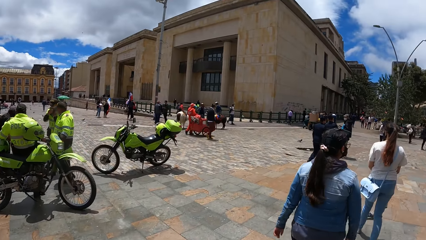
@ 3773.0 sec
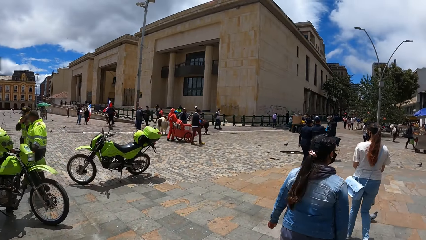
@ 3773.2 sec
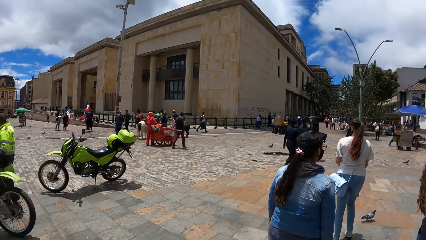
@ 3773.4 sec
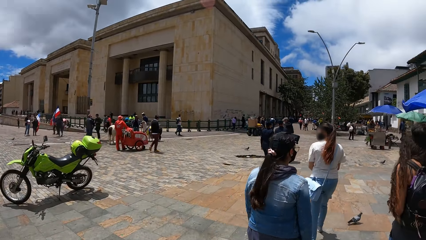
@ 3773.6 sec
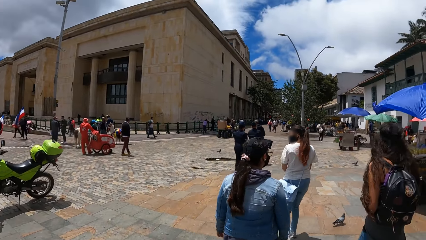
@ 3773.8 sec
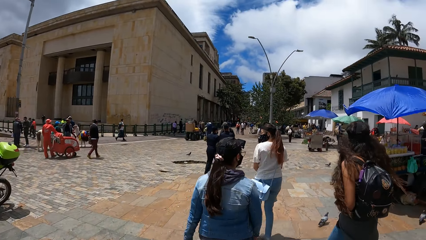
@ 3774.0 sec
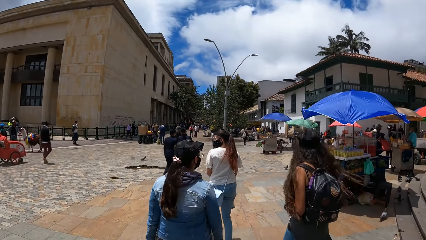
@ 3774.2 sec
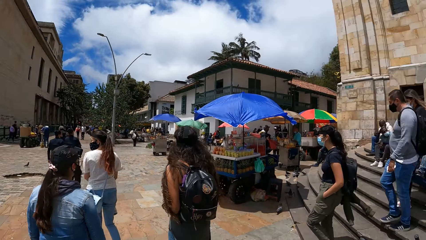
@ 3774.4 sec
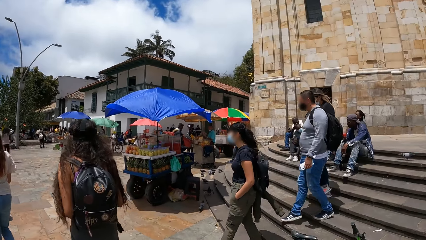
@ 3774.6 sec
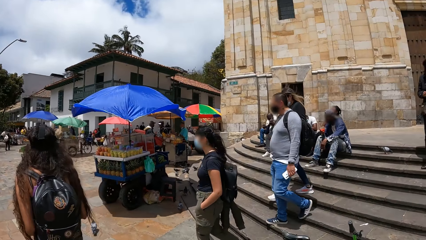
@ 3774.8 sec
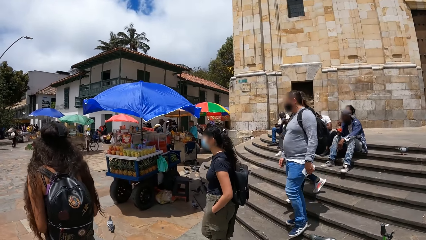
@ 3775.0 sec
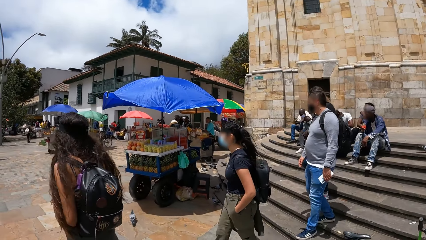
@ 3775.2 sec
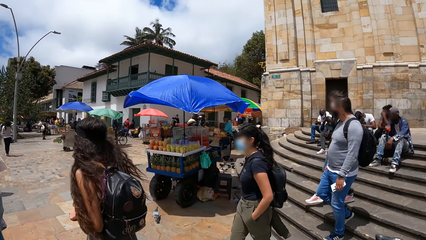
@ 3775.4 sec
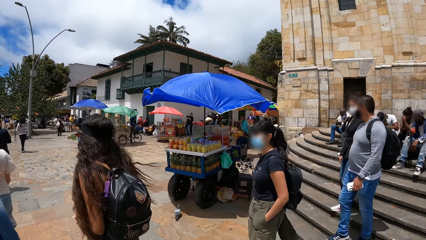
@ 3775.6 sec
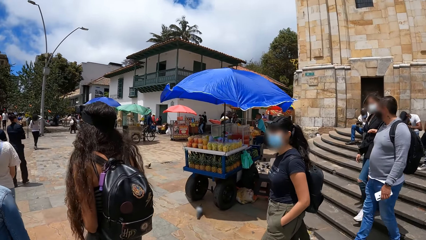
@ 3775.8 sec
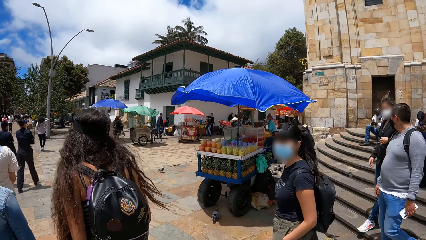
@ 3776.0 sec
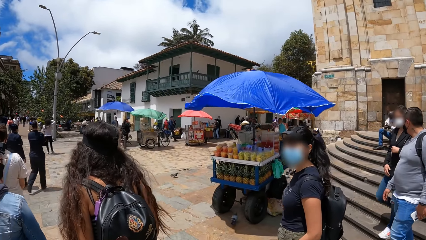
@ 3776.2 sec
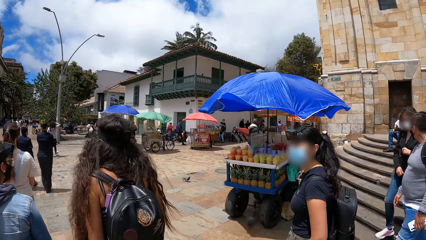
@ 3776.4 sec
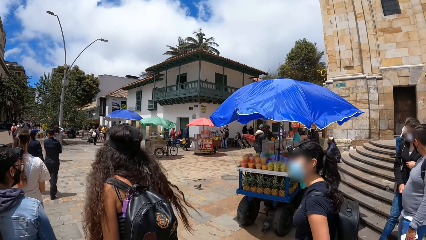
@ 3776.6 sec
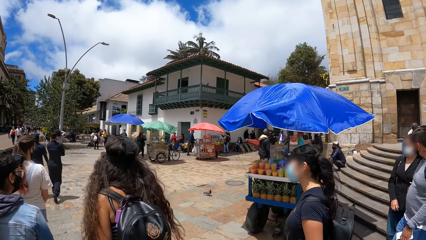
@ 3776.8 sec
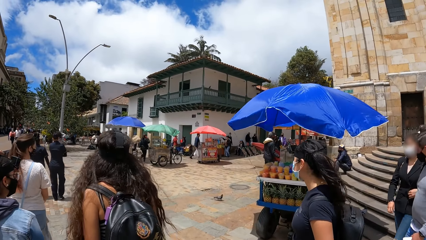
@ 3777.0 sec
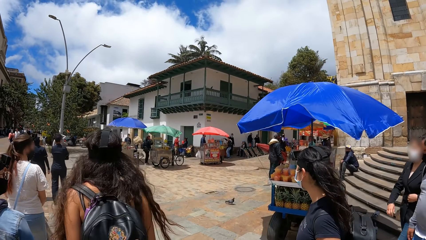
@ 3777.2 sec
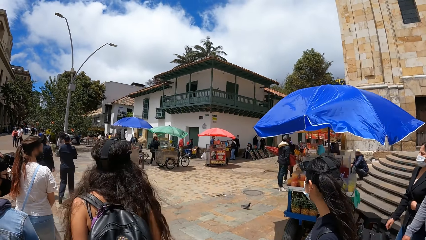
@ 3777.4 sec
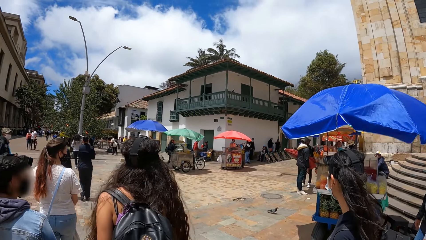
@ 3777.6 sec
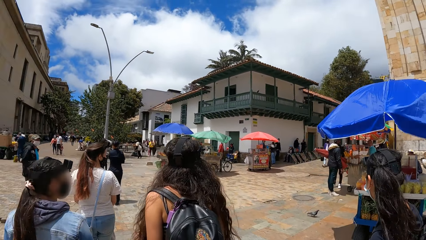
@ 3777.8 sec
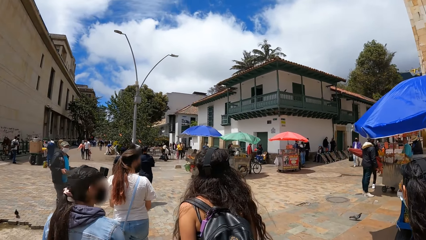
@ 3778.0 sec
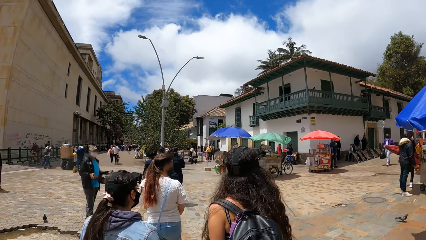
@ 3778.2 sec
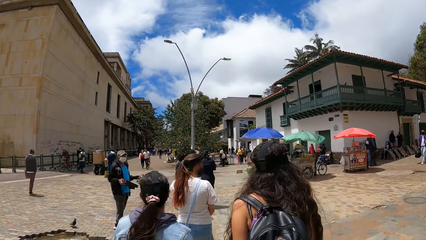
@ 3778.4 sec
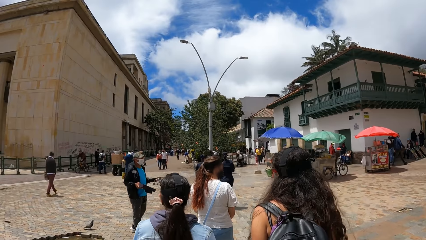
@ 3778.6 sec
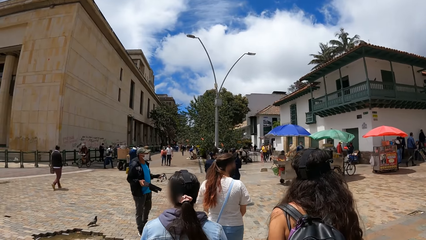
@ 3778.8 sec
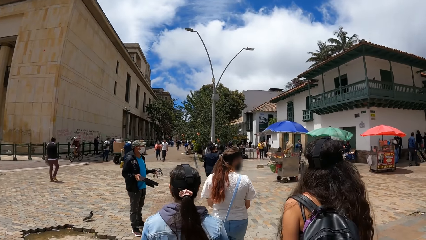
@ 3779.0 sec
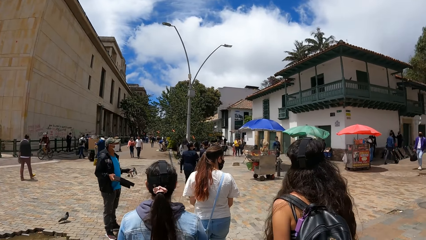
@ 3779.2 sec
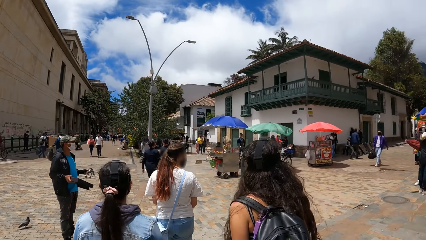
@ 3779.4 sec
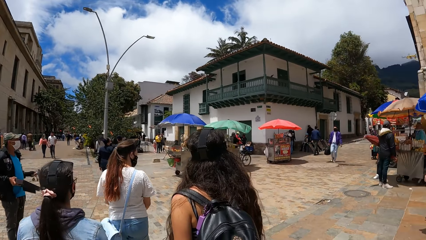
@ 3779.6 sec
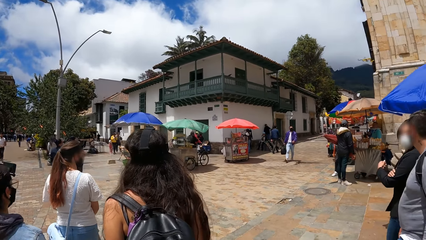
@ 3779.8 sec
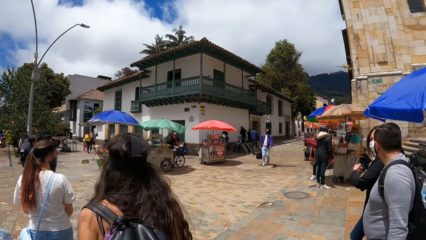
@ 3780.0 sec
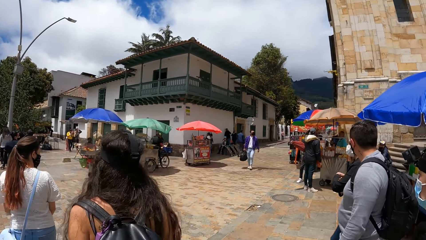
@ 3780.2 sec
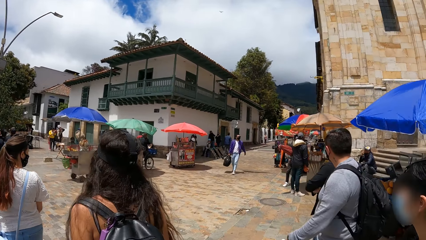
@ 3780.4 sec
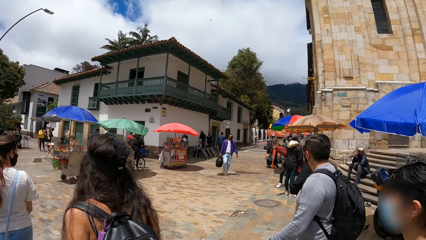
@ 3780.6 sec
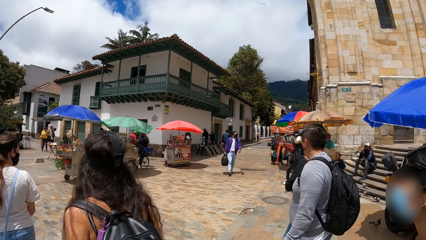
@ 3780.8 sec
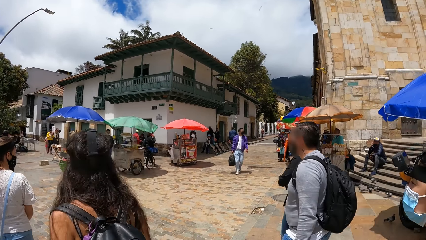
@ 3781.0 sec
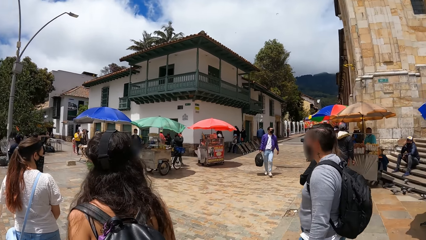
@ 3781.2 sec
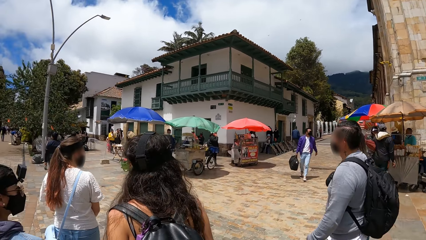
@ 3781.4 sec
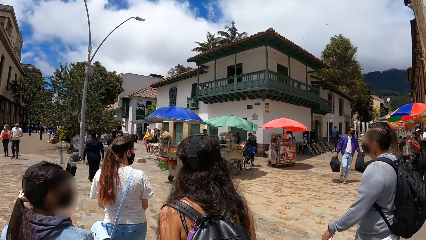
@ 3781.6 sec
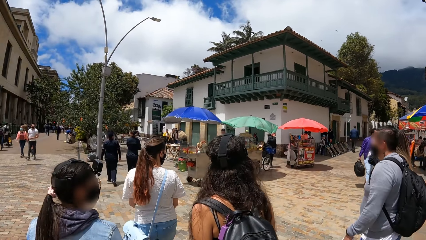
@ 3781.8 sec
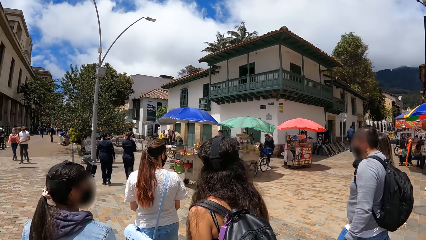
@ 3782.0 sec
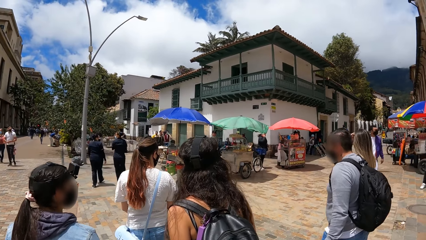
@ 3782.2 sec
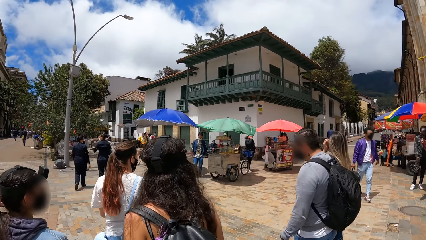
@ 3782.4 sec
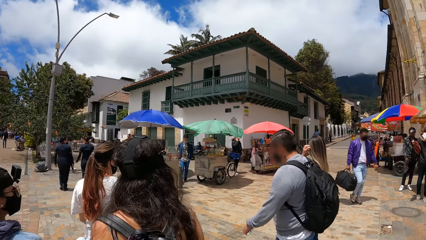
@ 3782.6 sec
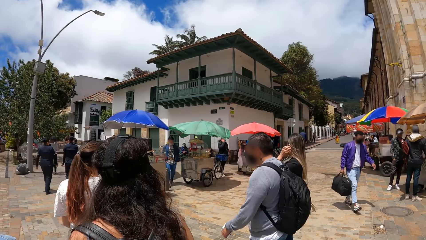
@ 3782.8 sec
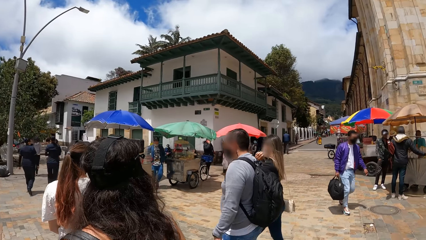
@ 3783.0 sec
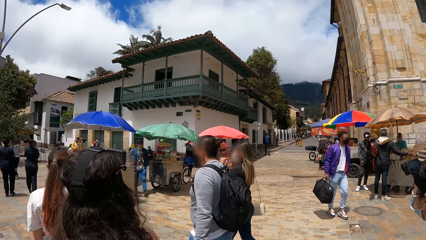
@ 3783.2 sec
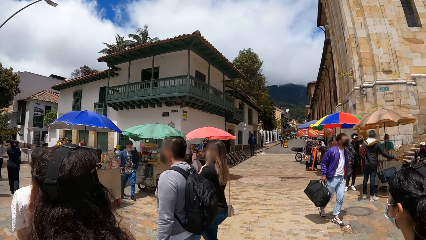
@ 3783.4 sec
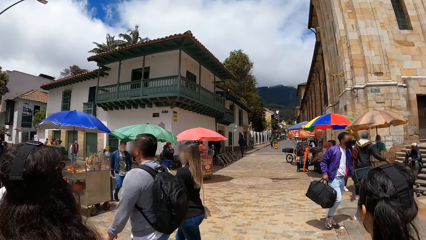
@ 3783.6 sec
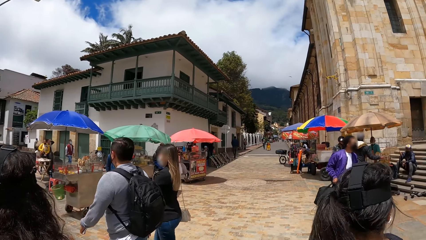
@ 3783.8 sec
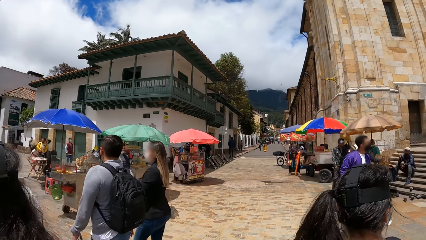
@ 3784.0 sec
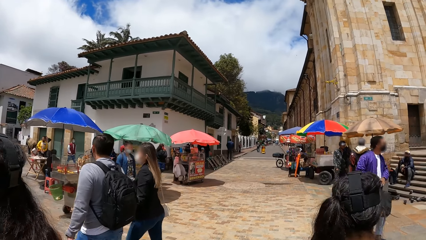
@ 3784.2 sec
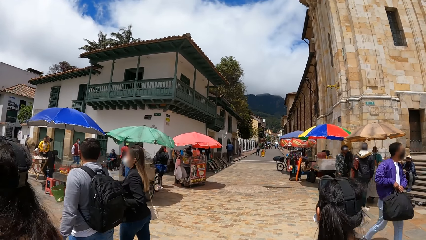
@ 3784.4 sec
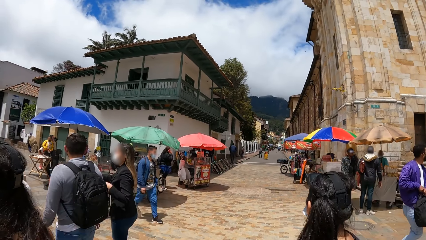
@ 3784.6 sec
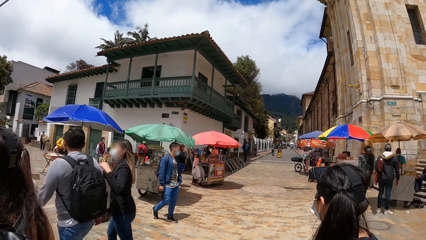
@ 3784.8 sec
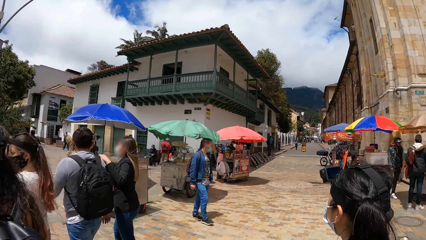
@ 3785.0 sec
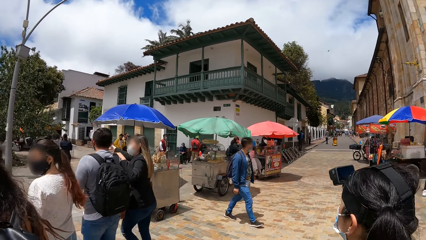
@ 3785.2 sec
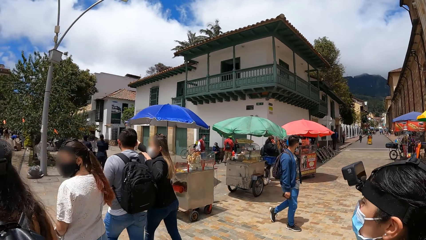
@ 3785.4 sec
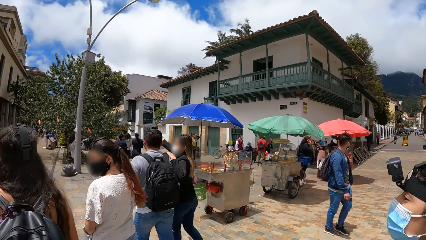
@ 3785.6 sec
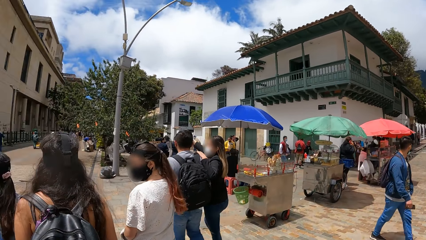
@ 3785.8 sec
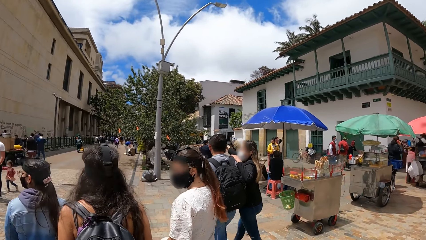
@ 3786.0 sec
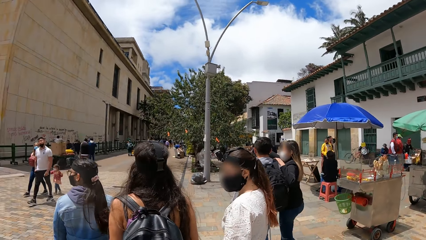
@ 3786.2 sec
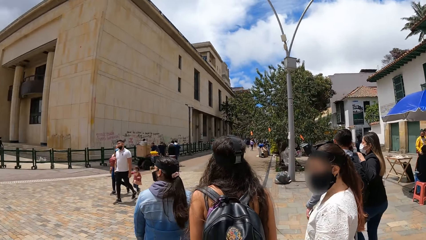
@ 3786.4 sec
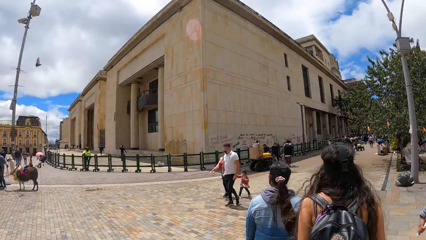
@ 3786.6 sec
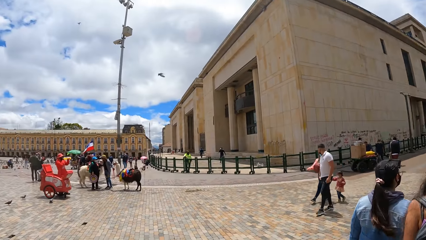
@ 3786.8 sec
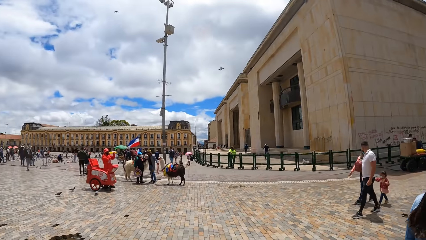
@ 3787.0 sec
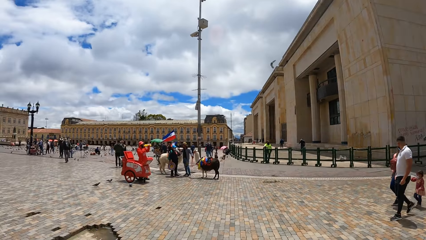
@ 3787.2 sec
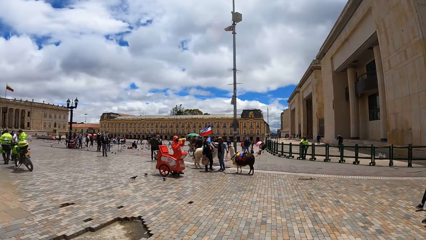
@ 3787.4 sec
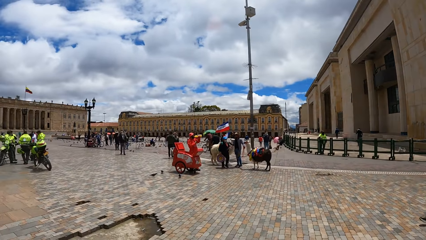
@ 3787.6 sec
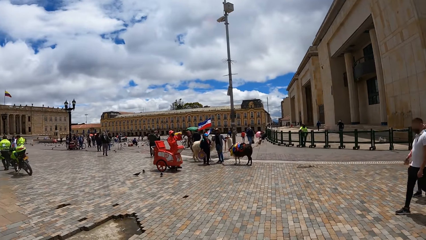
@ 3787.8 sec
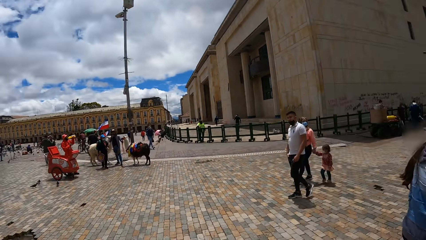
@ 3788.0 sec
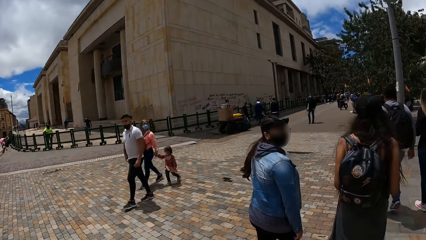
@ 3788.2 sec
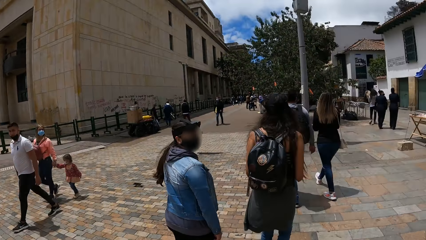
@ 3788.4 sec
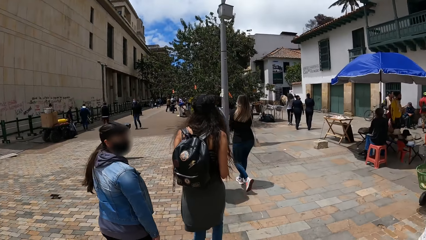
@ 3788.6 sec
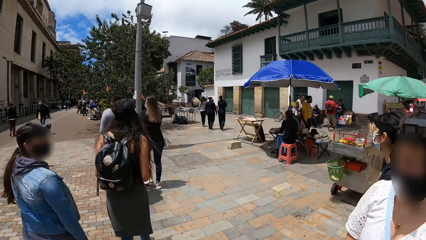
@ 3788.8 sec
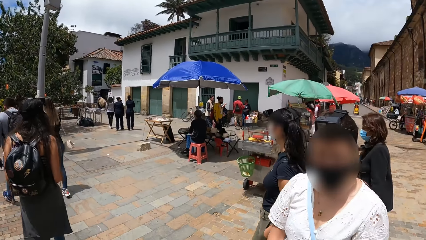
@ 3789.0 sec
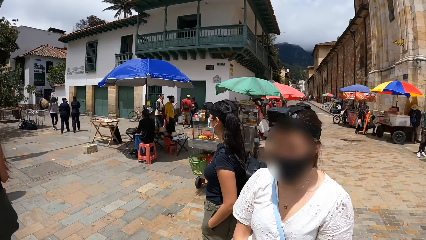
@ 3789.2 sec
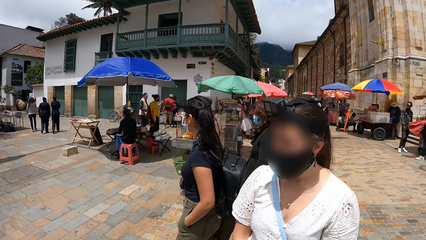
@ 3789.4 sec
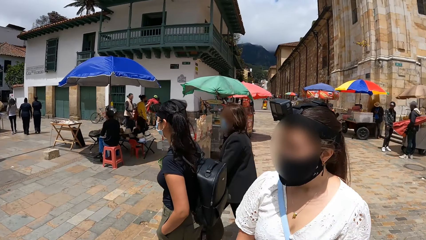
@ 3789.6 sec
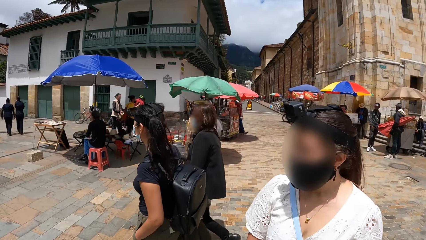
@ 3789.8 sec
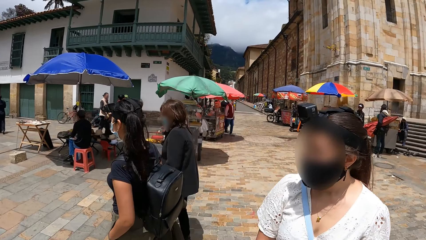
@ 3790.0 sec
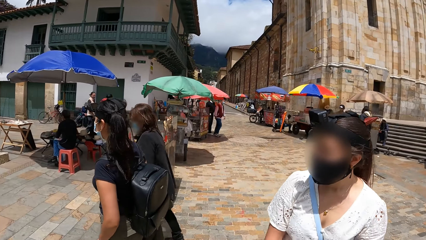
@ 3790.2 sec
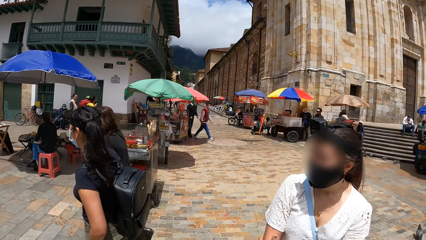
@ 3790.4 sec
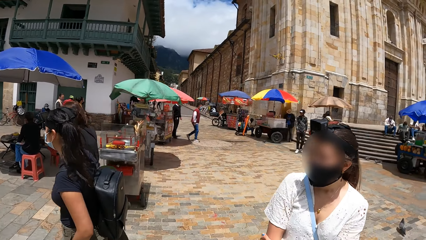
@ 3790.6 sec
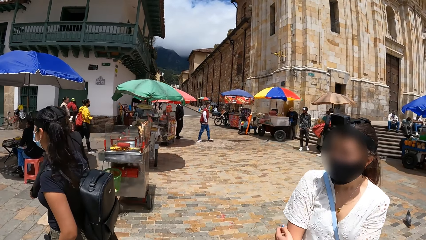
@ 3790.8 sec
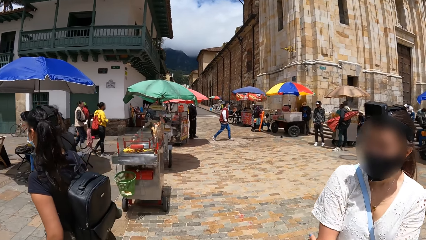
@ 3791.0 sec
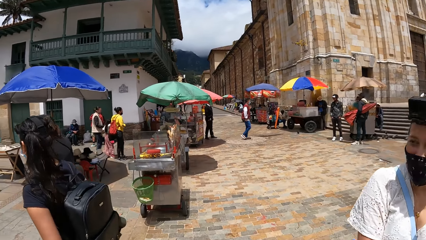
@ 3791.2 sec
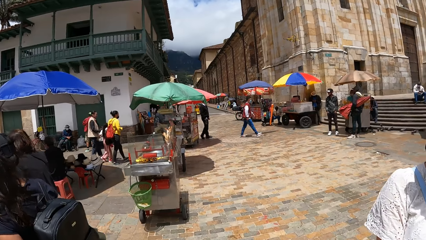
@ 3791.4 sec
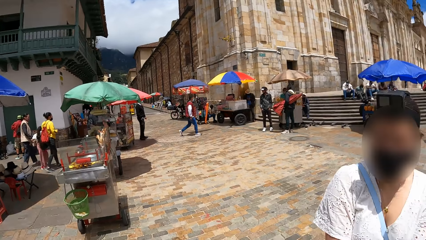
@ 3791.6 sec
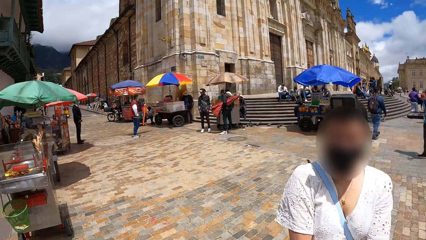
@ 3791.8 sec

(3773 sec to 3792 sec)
The camera wearer turns around. They walk around. The woman rubs her right arm with her left hand.
